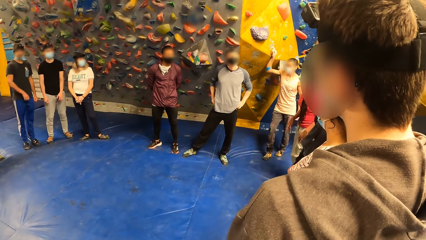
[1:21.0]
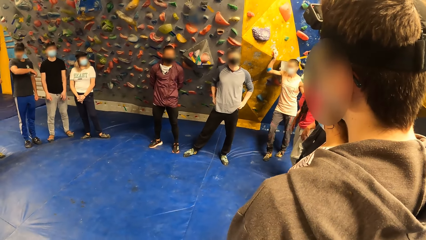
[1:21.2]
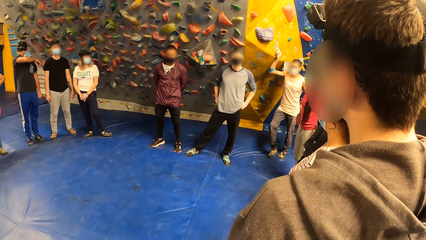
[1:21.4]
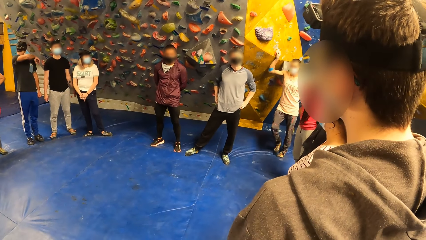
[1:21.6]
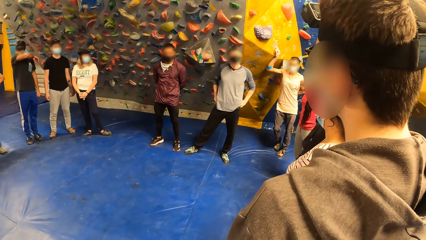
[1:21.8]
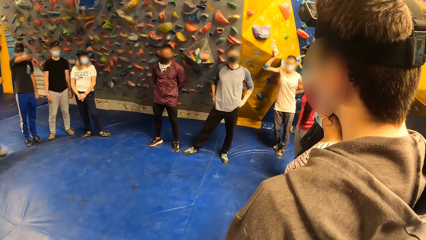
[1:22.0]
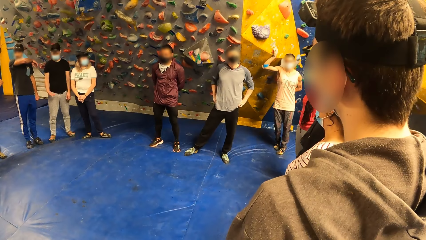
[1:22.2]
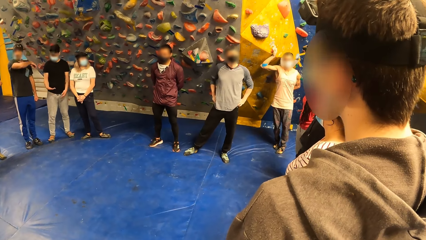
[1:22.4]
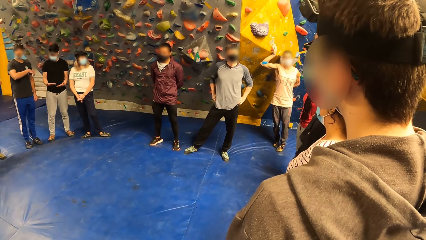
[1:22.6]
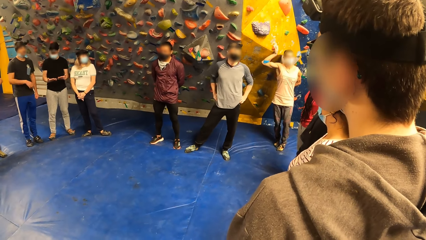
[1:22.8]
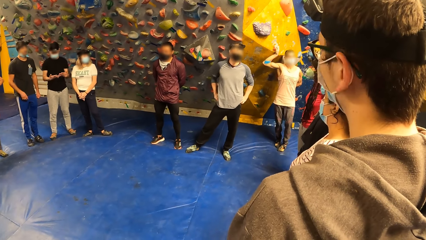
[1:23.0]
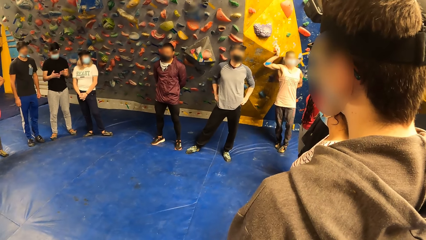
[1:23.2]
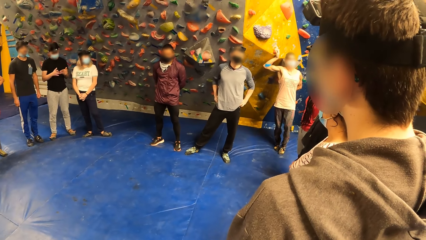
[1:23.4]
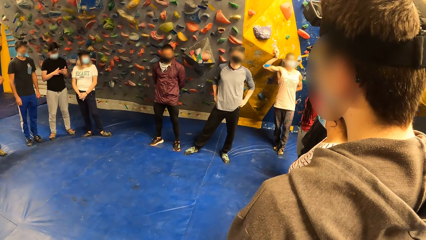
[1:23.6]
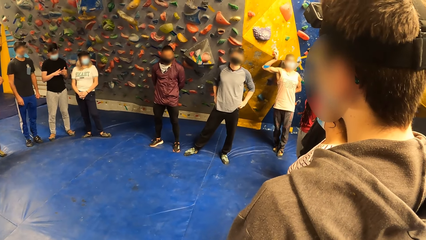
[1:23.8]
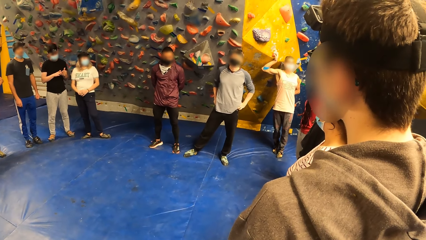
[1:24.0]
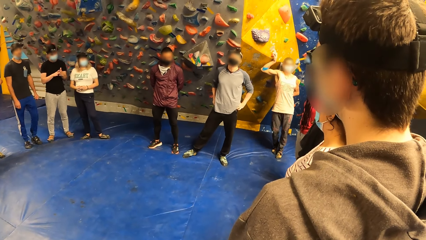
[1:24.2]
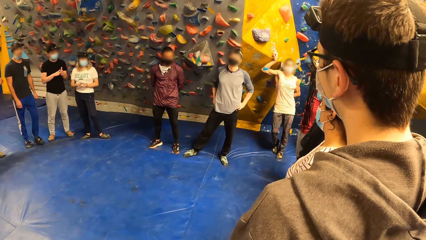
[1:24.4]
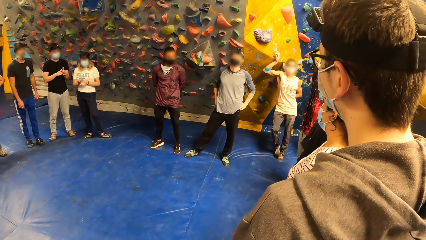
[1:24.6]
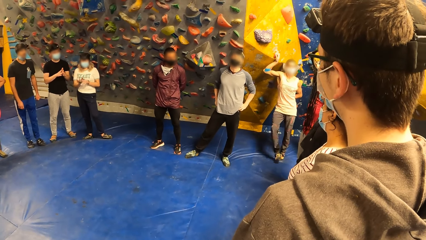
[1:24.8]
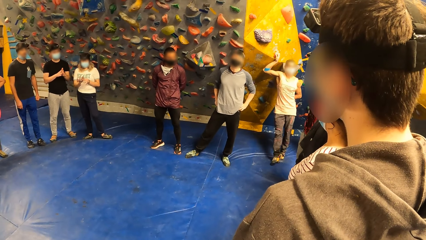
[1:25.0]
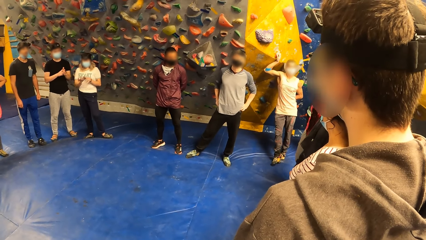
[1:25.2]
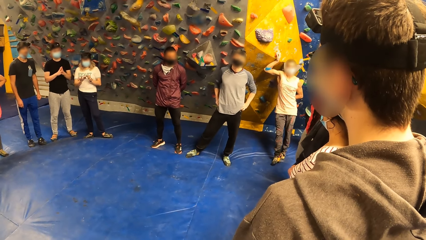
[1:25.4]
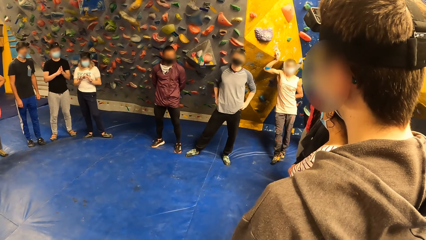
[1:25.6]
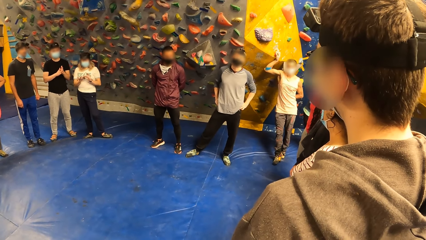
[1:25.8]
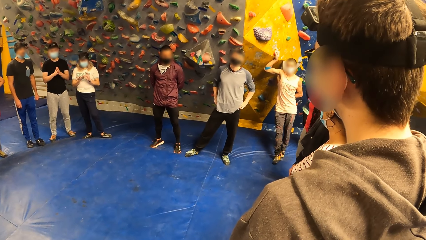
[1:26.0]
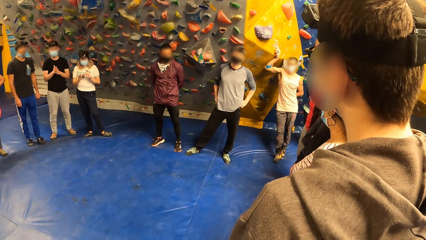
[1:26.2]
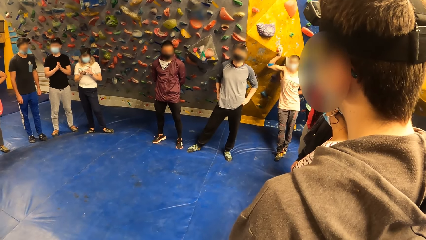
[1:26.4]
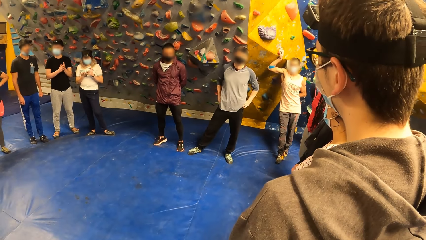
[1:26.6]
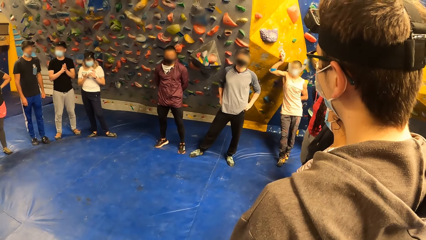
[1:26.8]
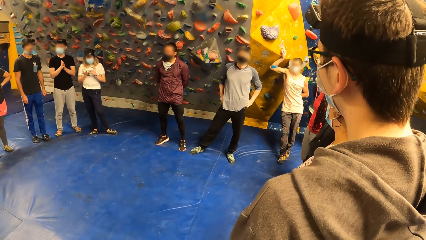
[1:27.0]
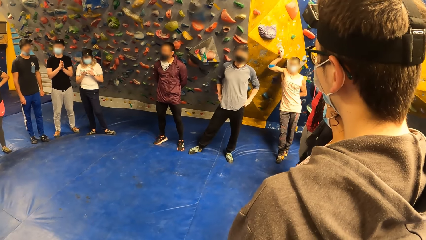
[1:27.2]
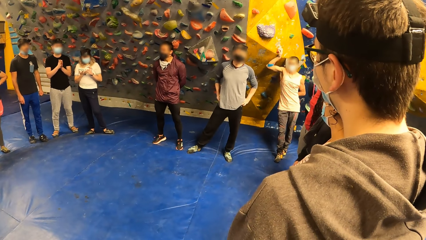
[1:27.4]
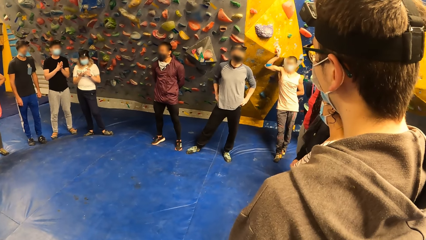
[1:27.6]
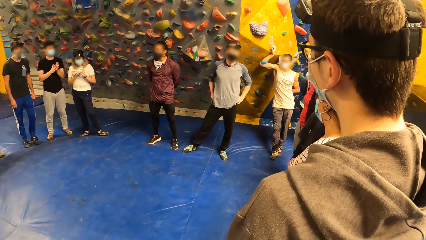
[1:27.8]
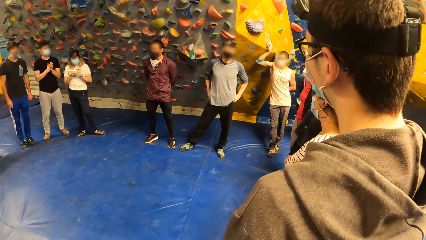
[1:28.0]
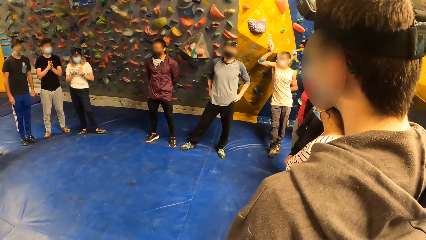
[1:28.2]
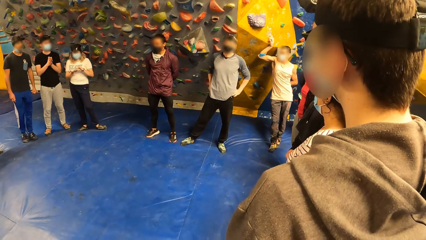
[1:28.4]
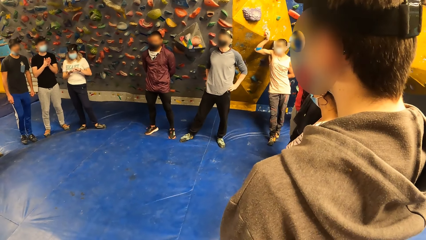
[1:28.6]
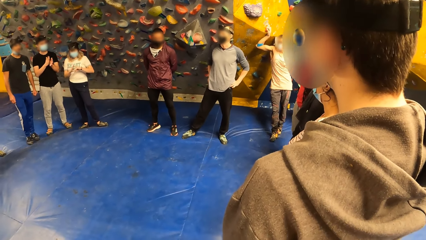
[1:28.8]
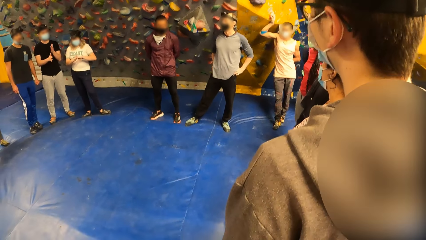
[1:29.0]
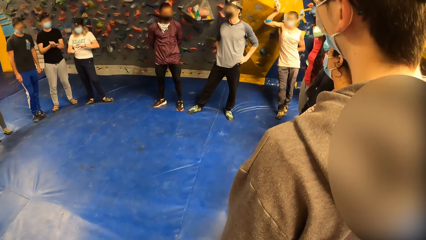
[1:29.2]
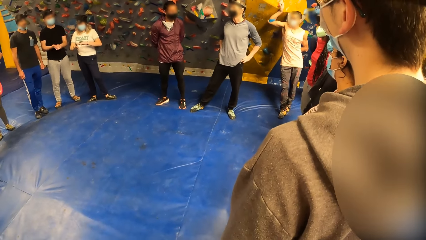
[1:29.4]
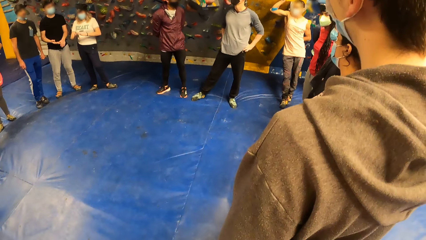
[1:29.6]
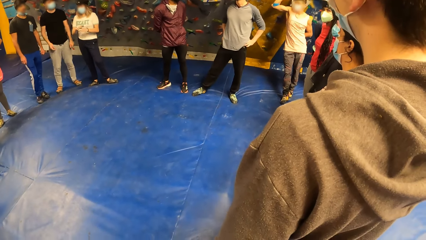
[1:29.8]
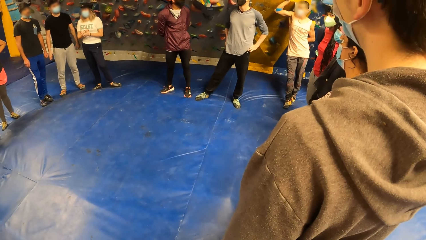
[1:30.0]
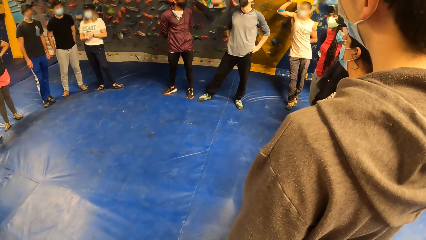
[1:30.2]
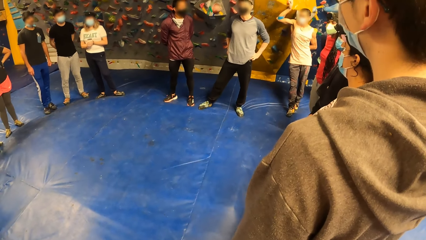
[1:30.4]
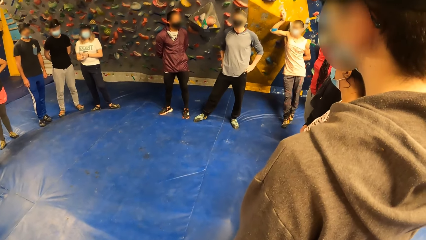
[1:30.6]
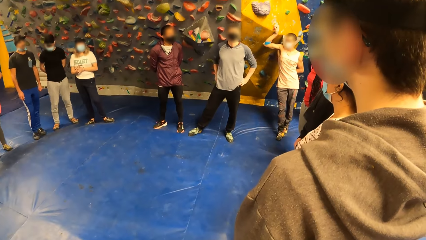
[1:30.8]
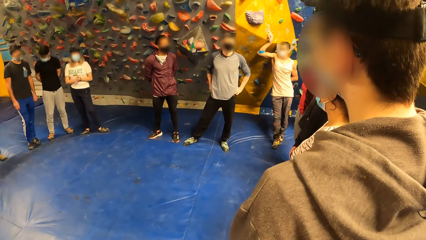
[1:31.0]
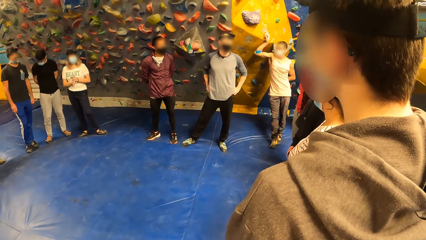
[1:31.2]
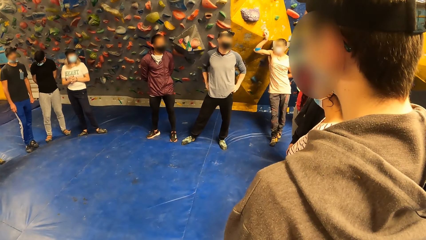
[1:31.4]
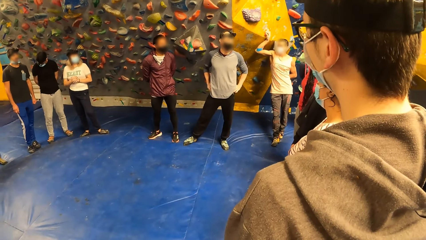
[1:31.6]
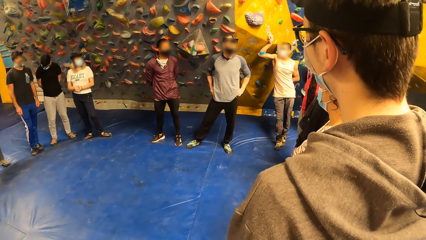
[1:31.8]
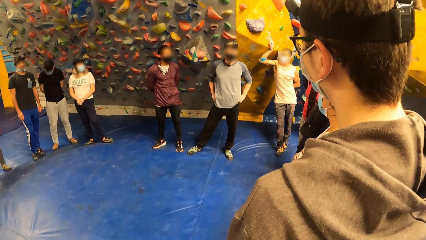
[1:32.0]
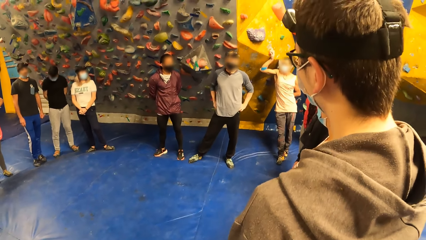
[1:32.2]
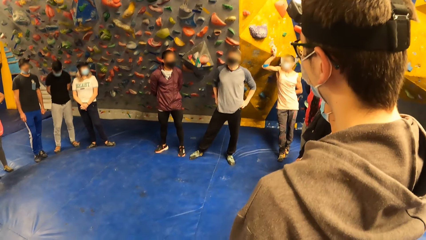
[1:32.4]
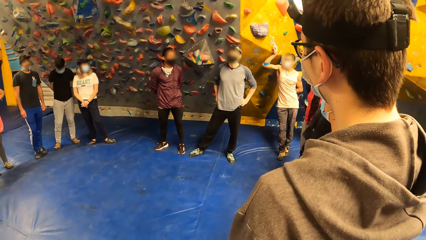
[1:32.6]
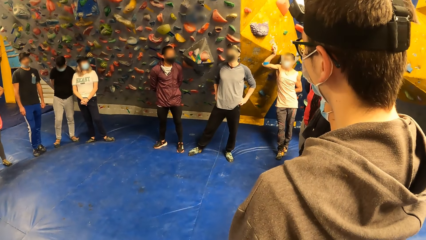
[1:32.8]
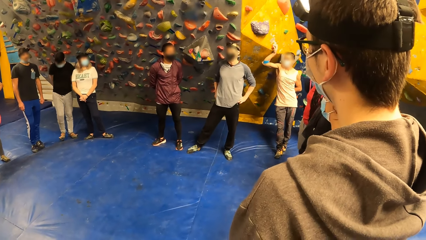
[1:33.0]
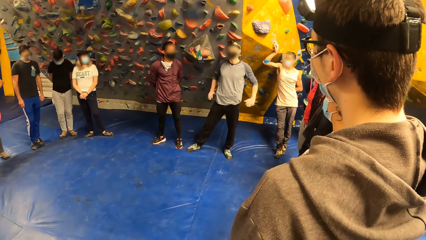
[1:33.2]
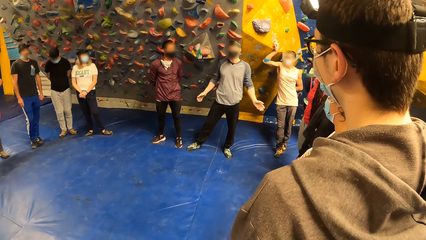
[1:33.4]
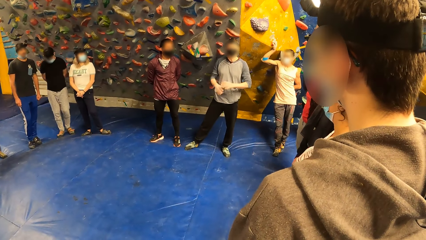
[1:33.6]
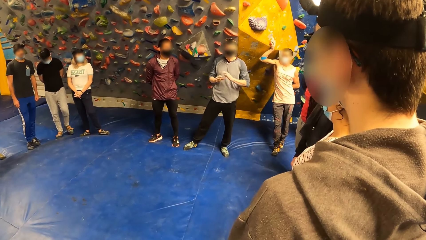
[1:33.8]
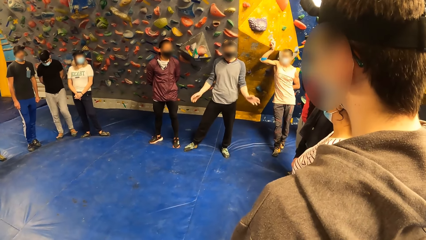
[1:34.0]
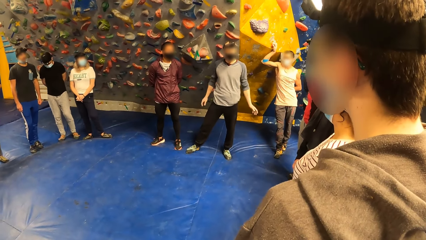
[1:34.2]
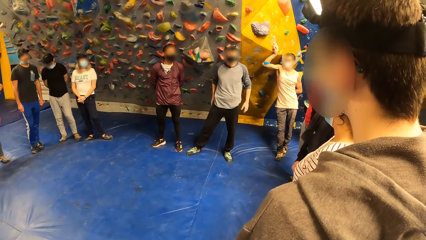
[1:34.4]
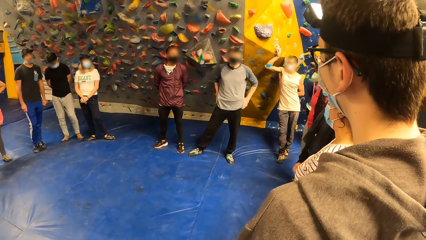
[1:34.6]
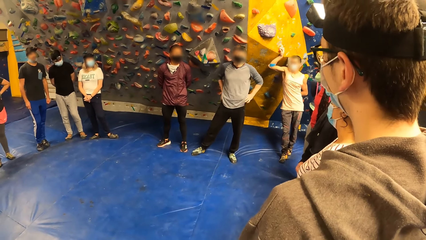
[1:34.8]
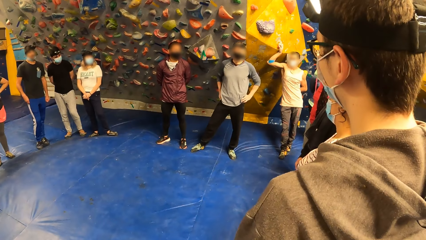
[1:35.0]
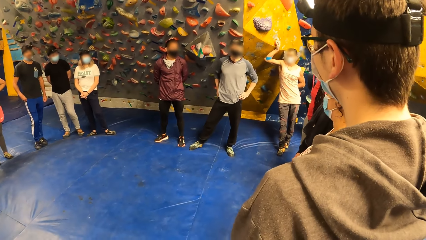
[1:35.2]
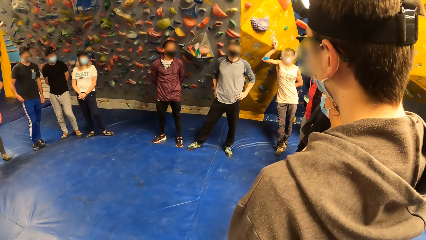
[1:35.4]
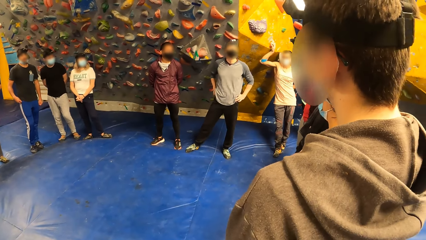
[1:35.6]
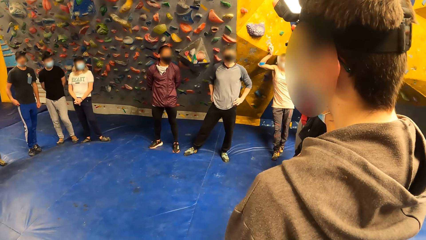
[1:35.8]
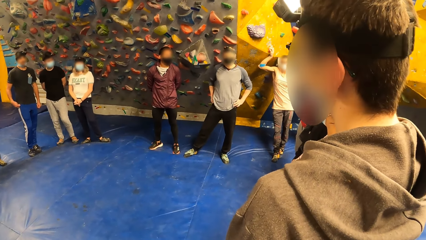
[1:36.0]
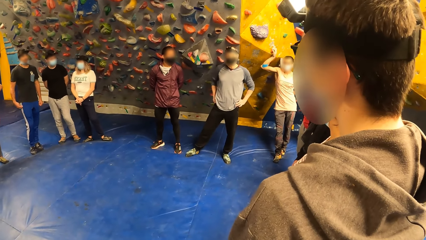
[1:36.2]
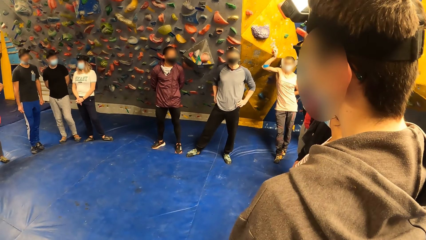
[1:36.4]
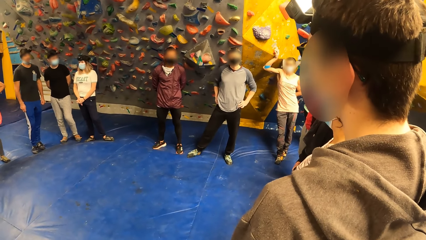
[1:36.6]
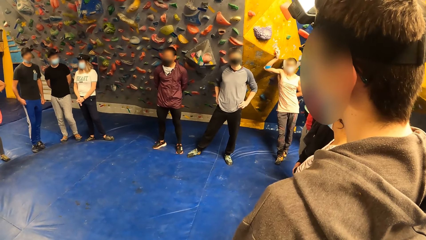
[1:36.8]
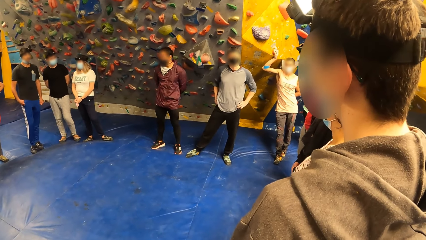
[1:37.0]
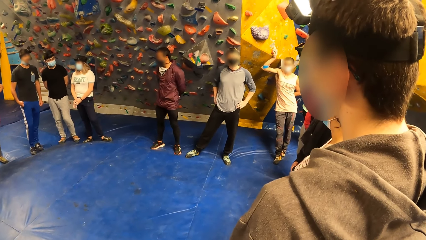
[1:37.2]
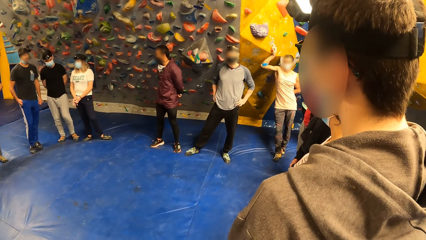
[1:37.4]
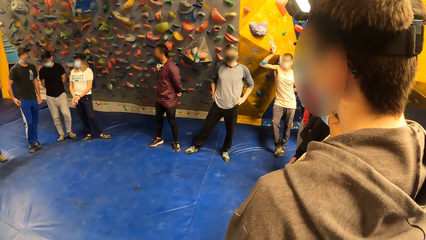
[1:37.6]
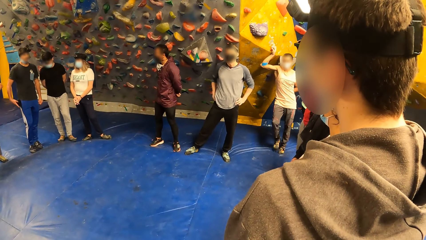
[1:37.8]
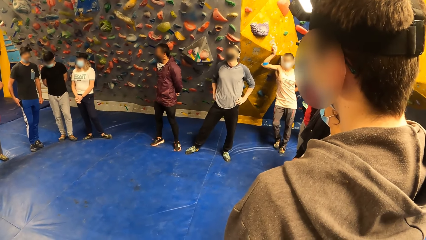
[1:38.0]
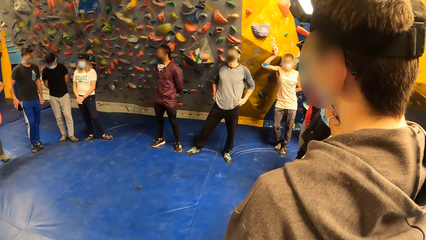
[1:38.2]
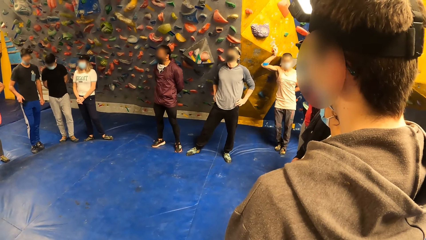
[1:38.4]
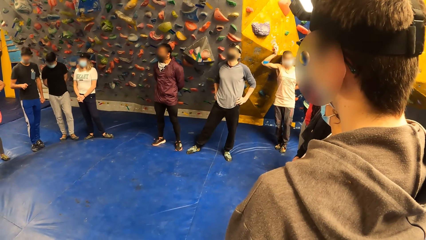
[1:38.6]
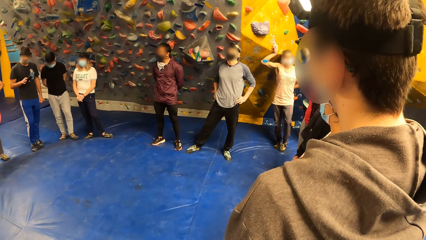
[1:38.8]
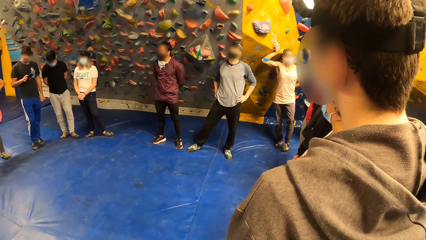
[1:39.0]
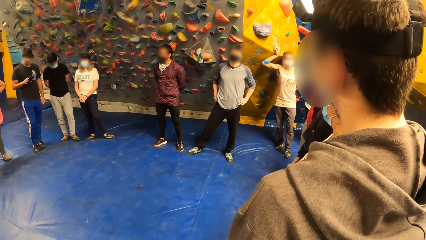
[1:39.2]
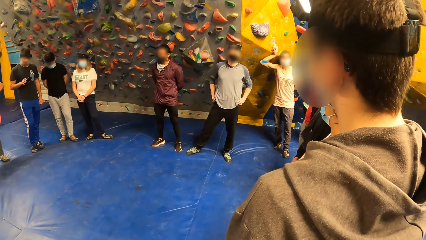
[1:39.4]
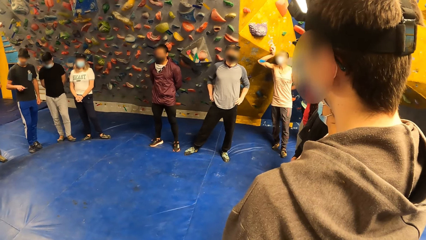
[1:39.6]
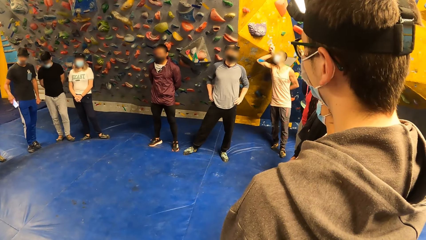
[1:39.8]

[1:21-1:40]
A person moves the hand. Another person moves the hands.
